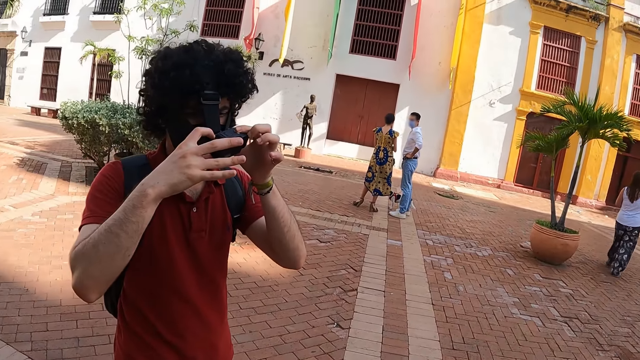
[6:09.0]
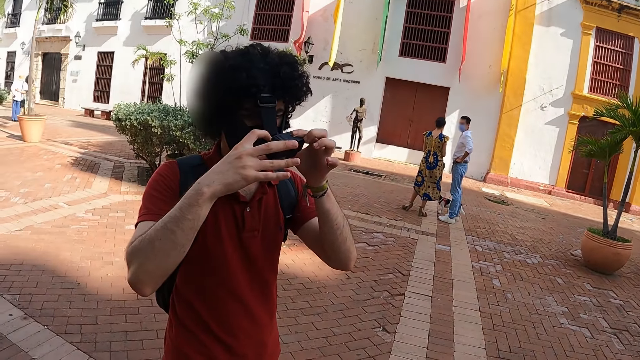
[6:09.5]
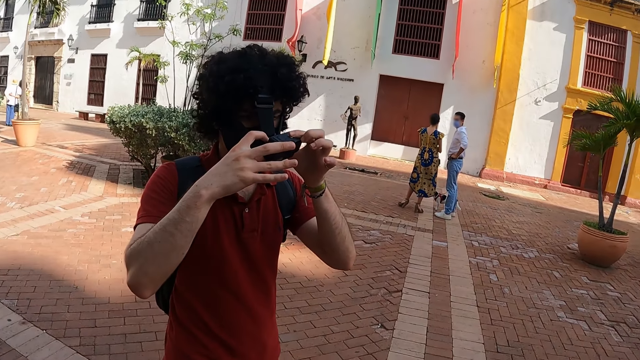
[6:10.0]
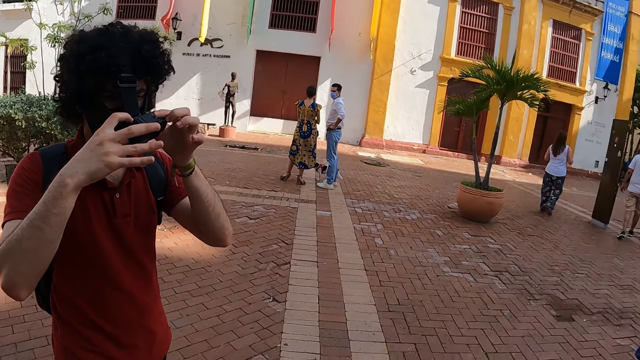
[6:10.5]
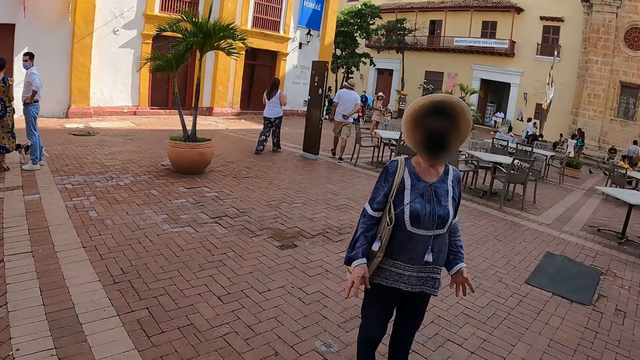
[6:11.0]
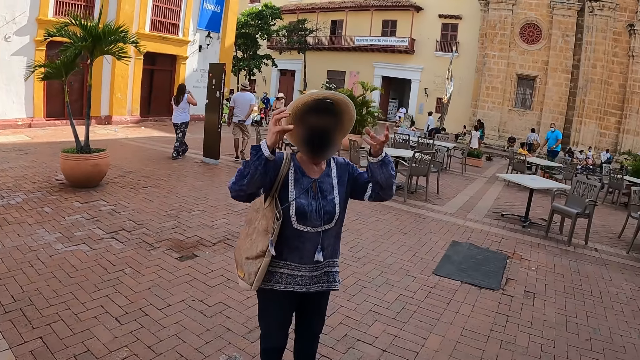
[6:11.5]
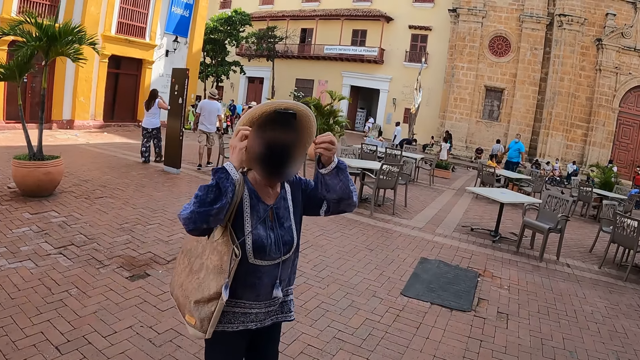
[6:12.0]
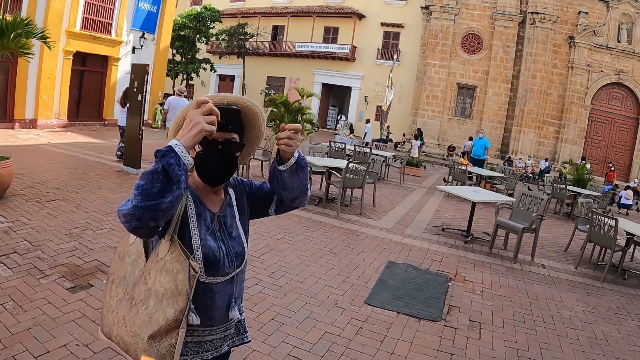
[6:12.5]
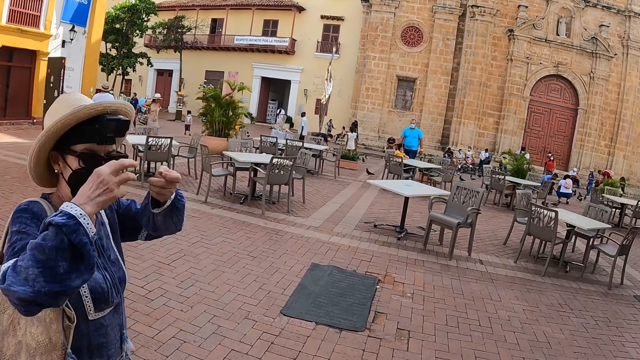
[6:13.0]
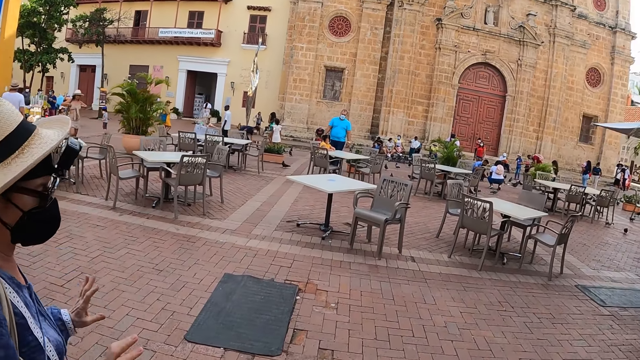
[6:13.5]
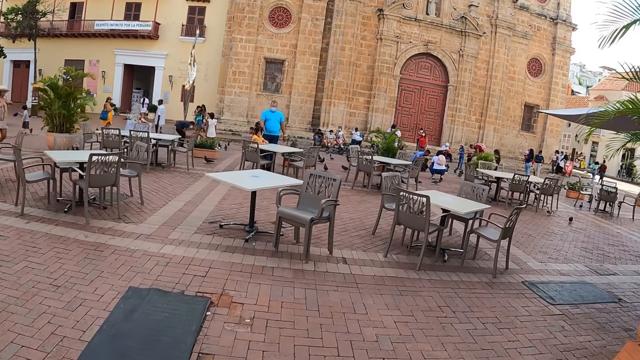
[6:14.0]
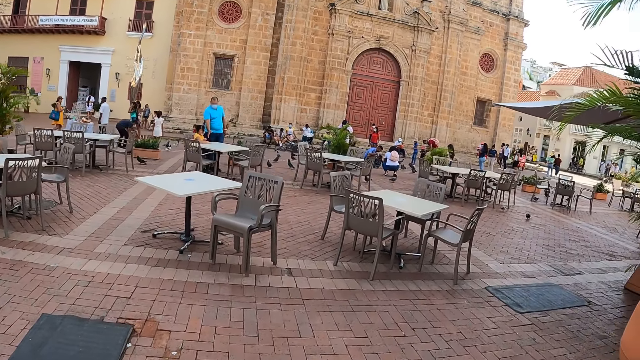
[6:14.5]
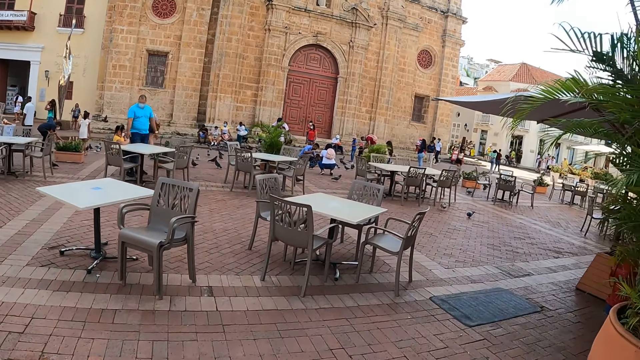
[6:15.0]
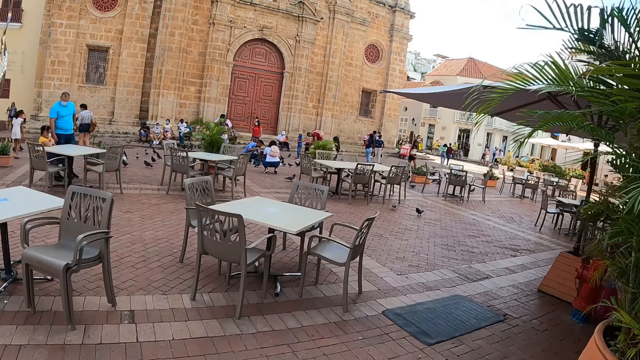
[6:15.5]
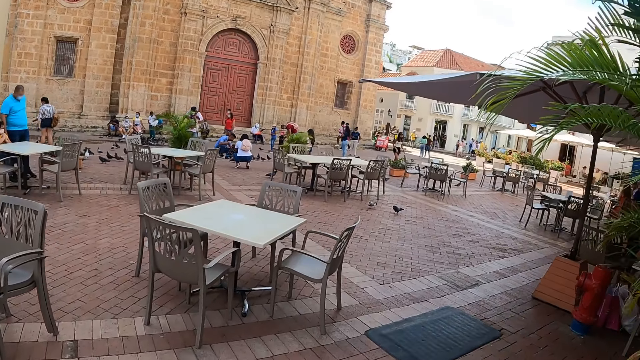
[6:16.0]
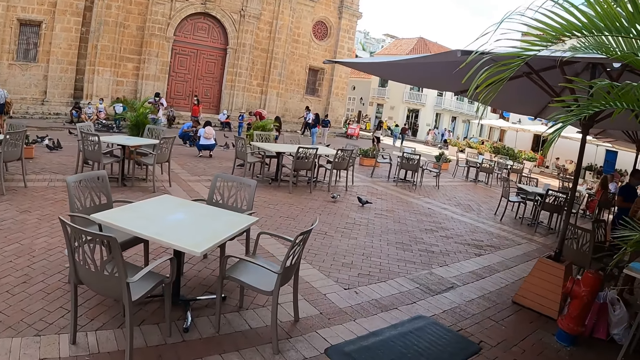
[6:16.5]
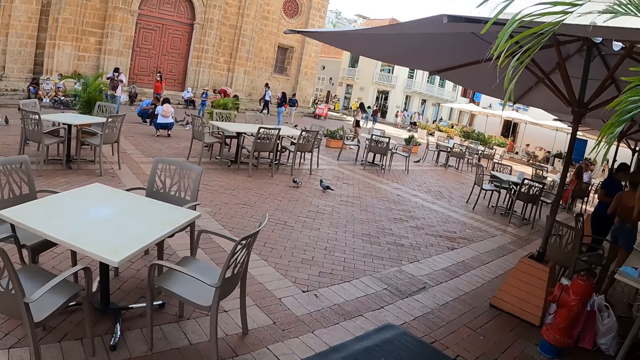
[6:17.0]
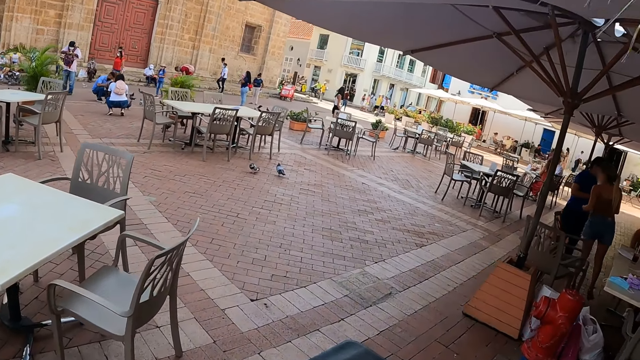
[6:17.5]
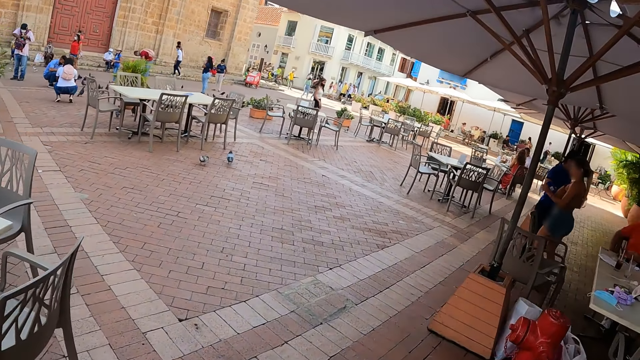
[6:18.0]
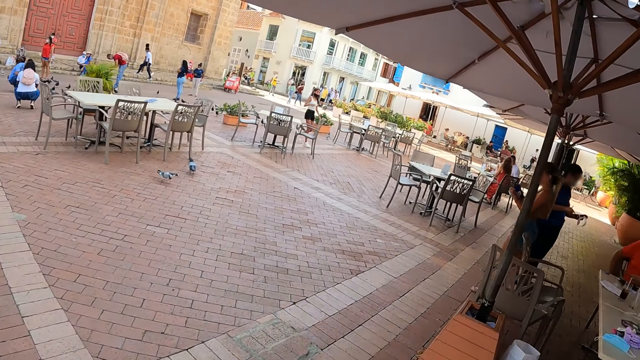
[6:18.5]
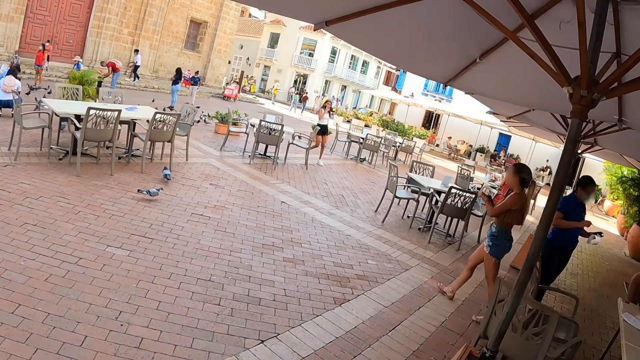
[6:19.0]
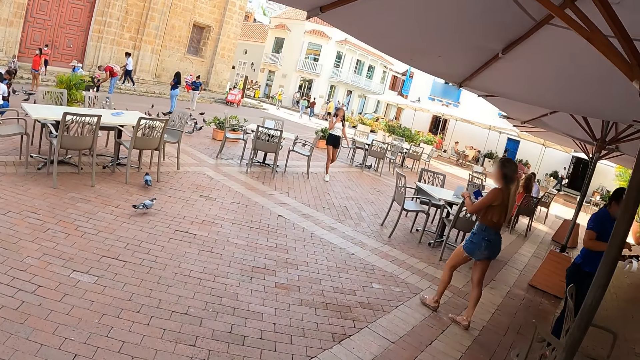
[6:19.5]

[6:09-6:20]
The camera wearer turns around. A man adjusts their head gear. A person holds the camera with both hands. A woman moves their hands around. The woman uses hand gestures while talking. The camera wearer walks around.

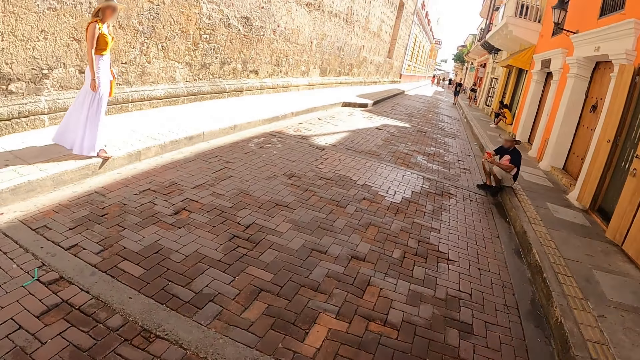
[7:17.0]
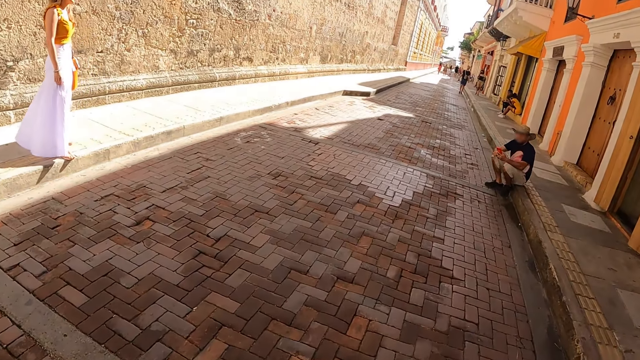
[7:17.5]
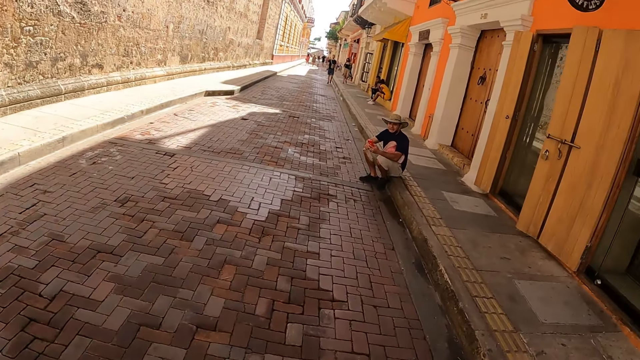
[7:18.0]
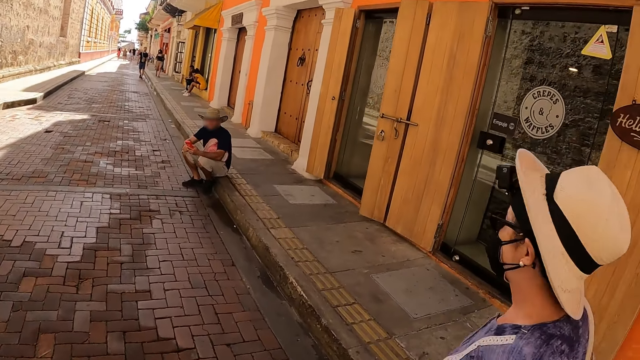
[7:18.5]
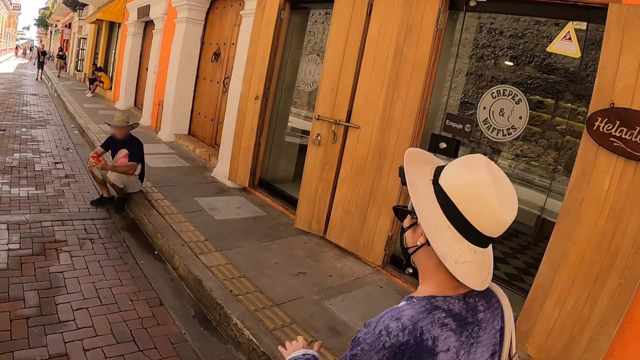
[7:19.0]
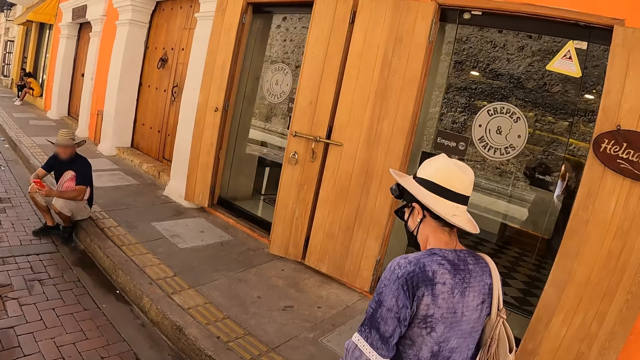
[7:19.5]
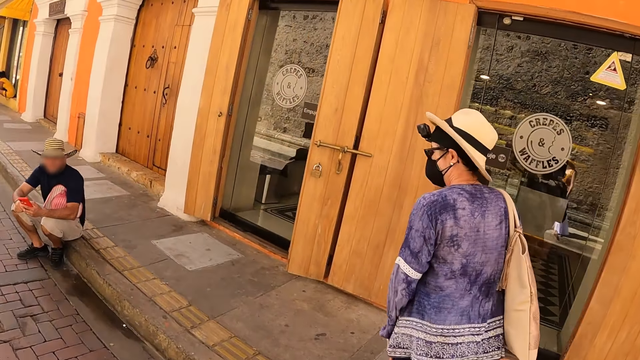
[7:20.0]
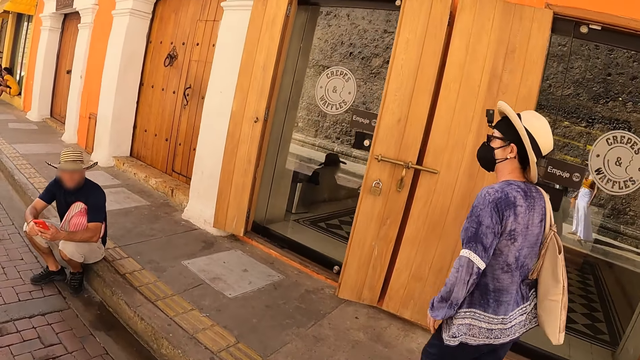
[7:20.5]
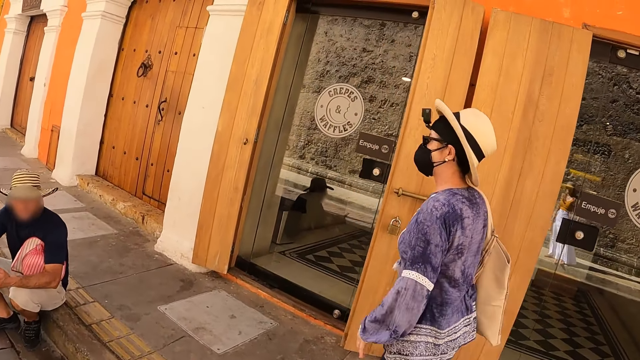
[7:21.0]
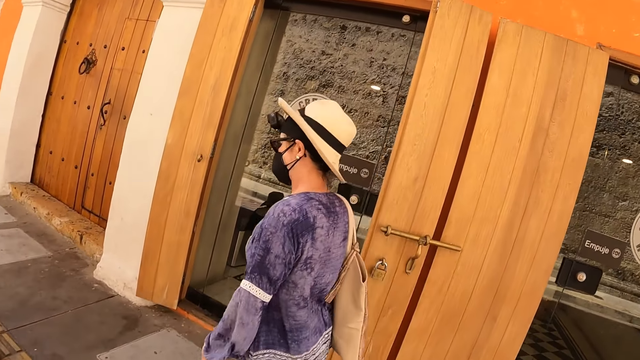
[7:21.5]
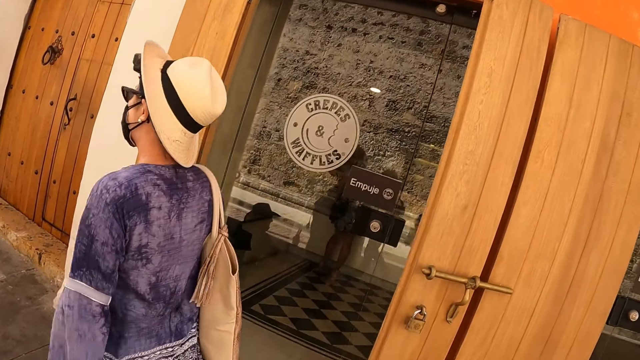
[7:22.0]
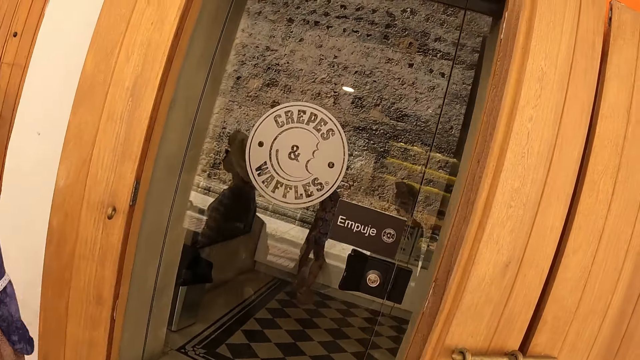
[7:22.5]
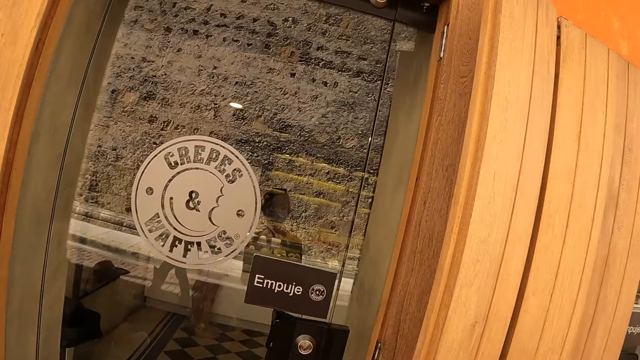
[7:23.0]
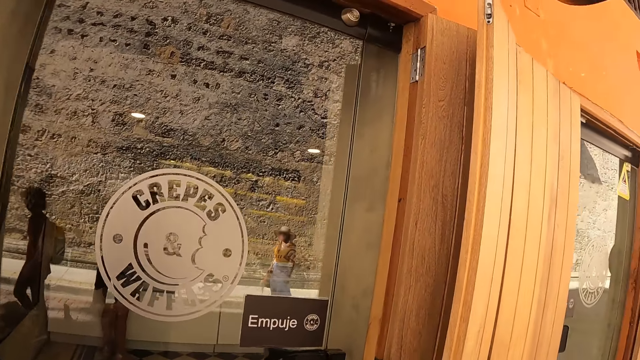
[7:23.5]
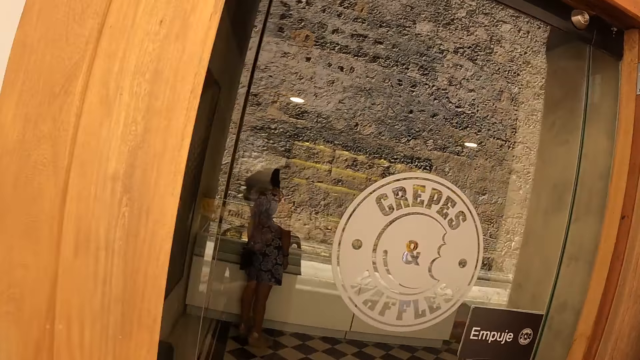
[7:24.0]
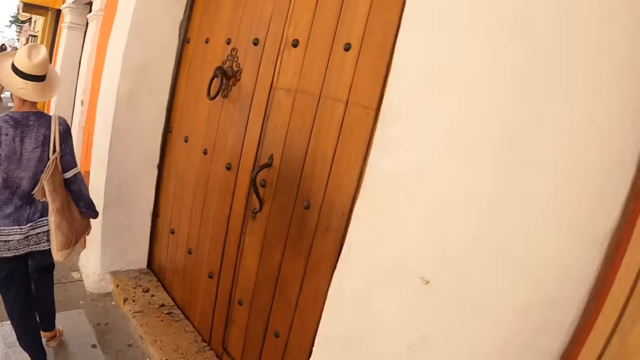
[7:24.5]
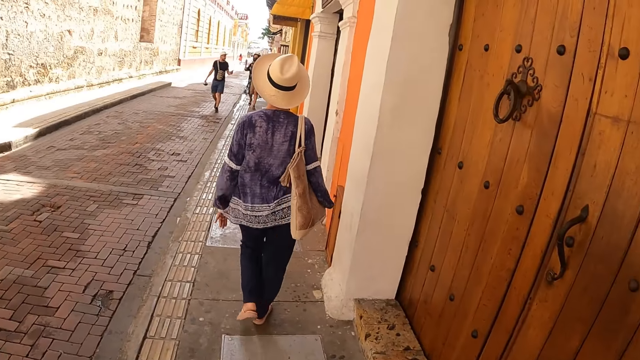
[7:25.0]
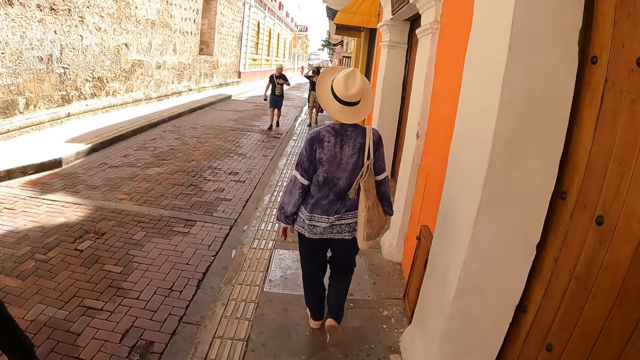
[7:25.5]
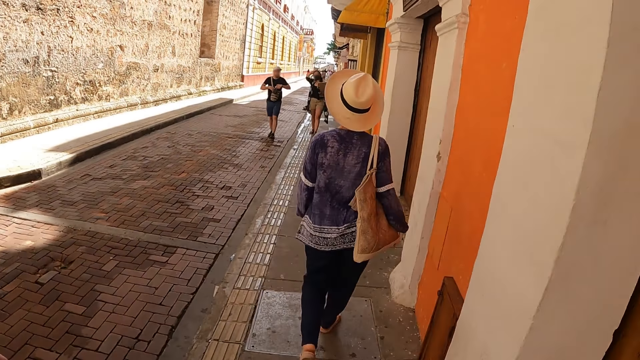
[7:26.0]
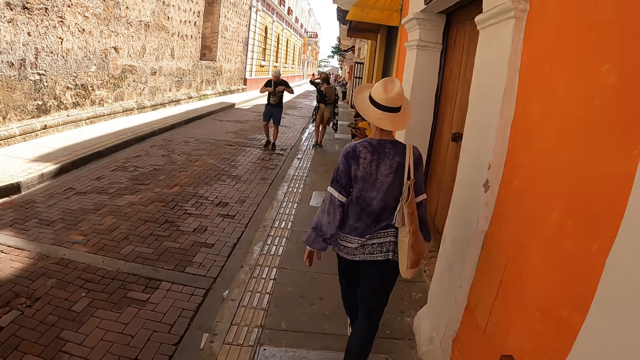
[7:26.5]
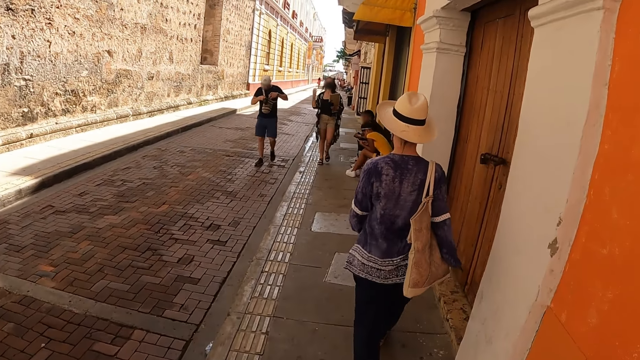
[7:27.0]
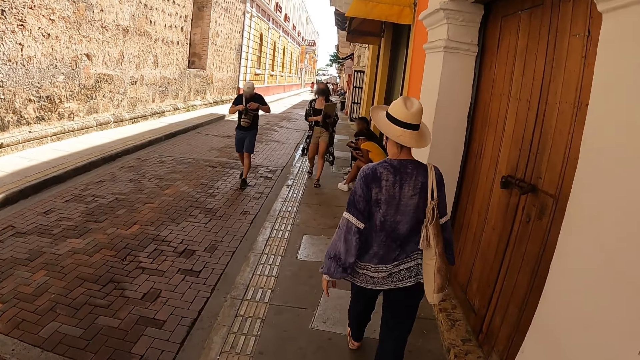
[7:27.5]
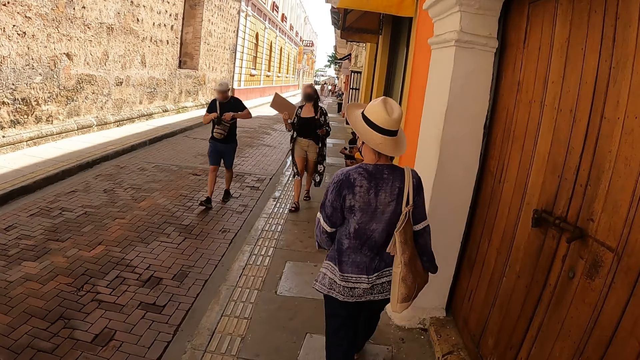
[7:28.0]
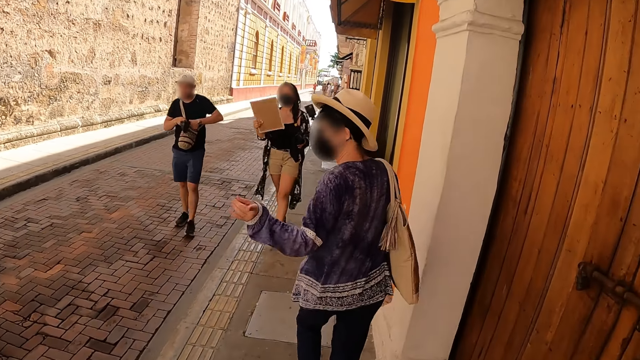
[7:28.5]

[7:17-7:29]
The camera wearer looks around. They walk around. They look at the writing on the door. They walk around.
